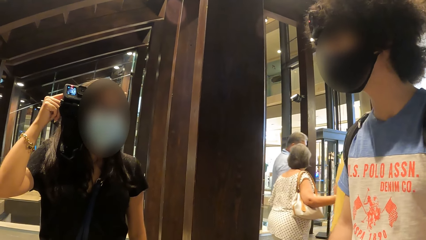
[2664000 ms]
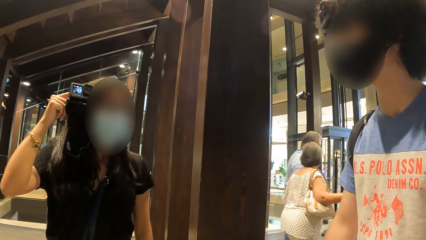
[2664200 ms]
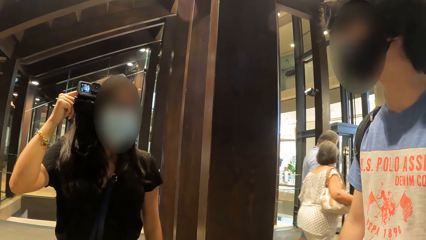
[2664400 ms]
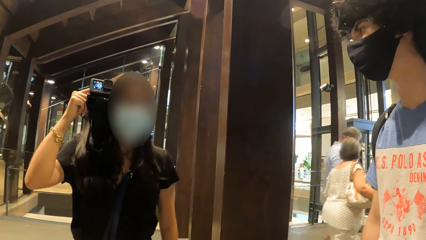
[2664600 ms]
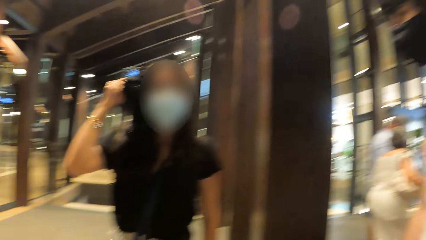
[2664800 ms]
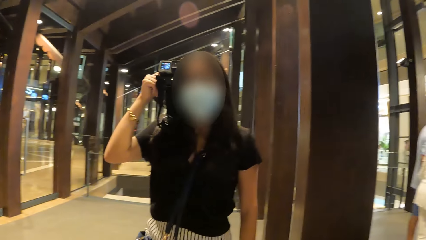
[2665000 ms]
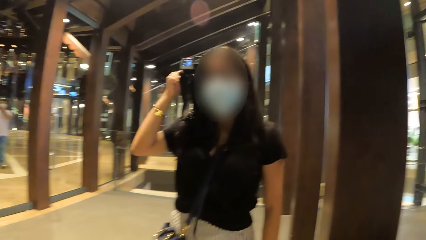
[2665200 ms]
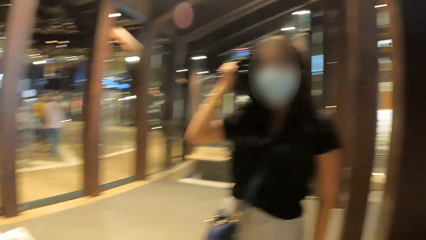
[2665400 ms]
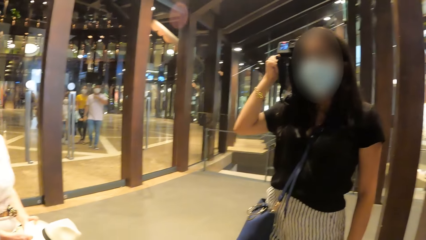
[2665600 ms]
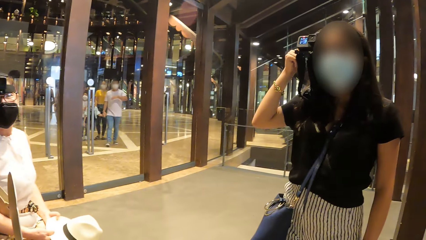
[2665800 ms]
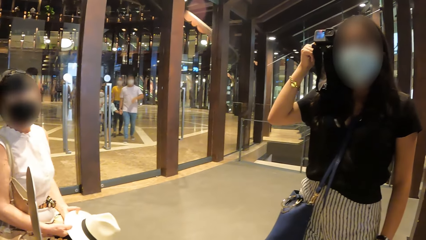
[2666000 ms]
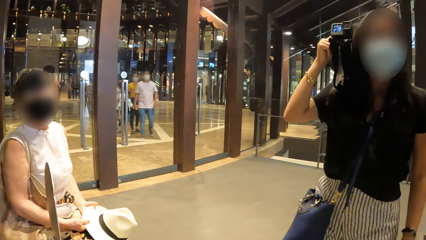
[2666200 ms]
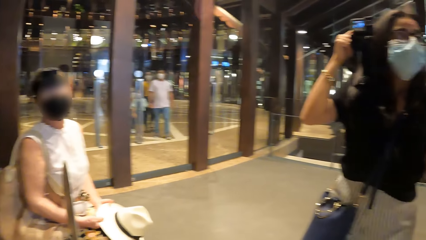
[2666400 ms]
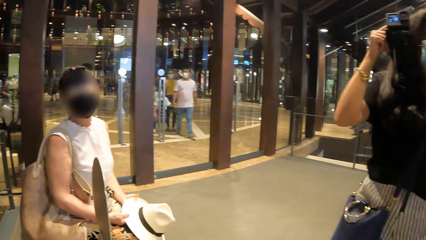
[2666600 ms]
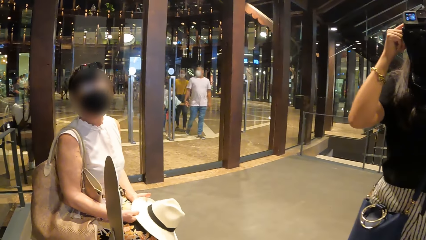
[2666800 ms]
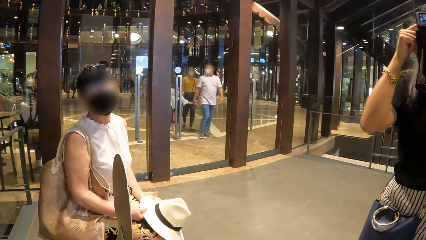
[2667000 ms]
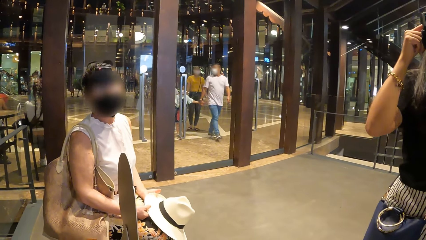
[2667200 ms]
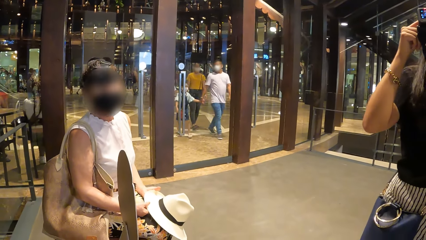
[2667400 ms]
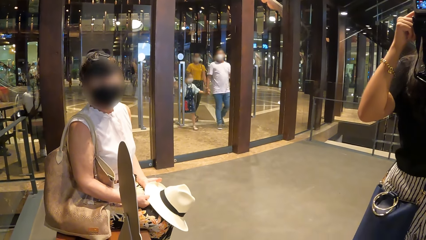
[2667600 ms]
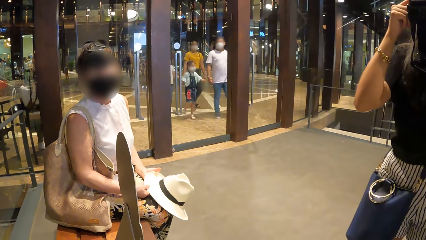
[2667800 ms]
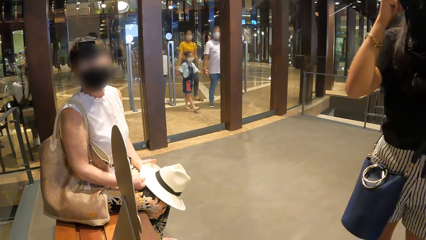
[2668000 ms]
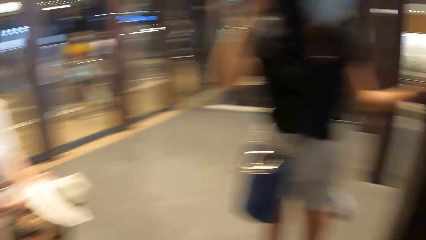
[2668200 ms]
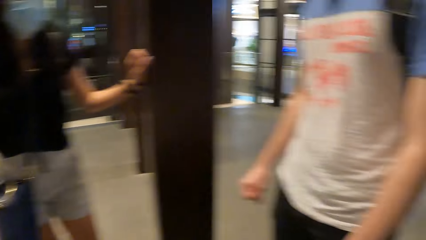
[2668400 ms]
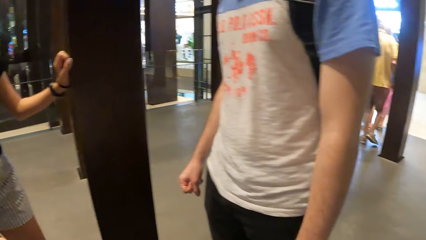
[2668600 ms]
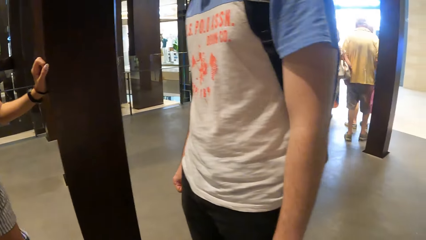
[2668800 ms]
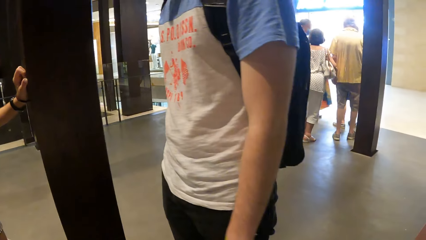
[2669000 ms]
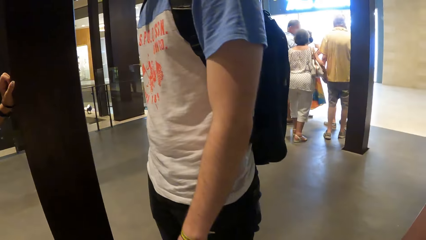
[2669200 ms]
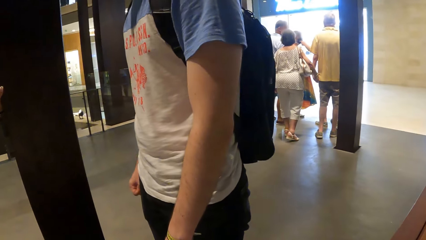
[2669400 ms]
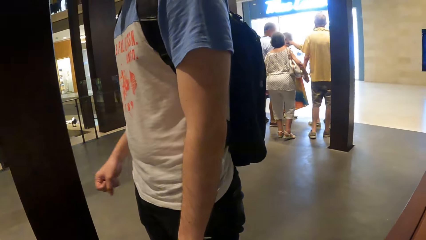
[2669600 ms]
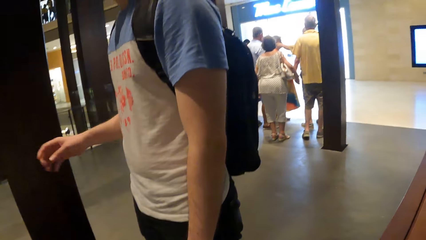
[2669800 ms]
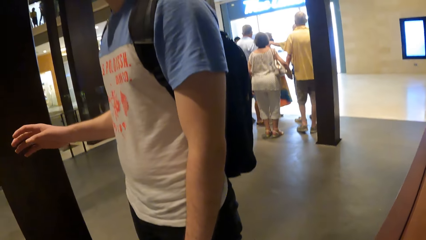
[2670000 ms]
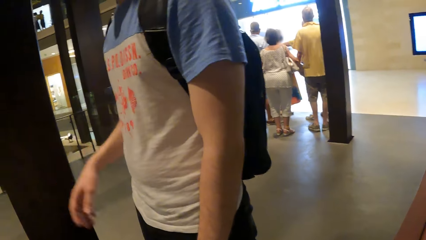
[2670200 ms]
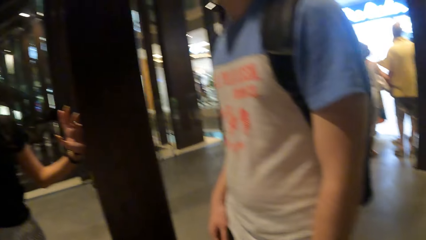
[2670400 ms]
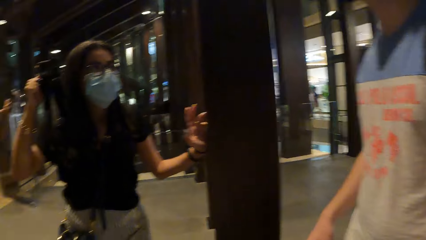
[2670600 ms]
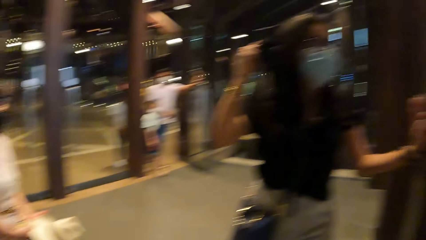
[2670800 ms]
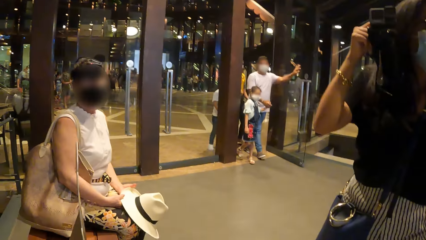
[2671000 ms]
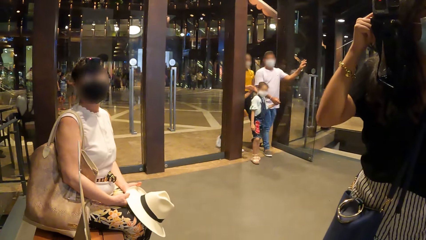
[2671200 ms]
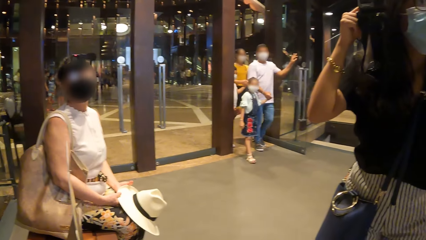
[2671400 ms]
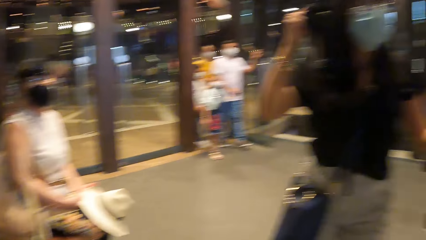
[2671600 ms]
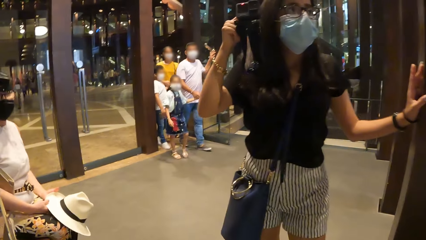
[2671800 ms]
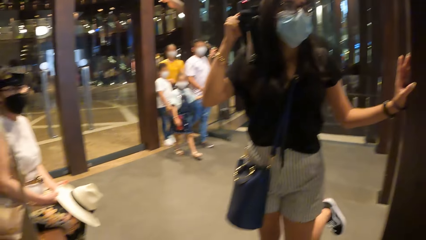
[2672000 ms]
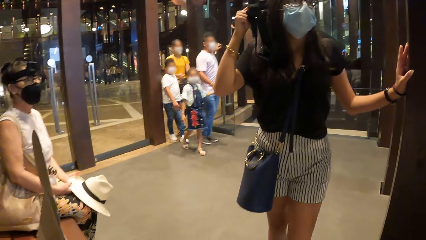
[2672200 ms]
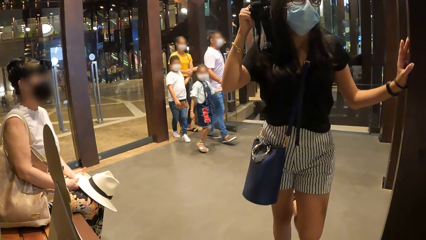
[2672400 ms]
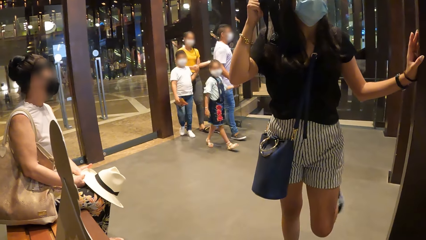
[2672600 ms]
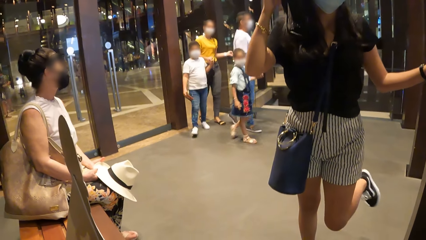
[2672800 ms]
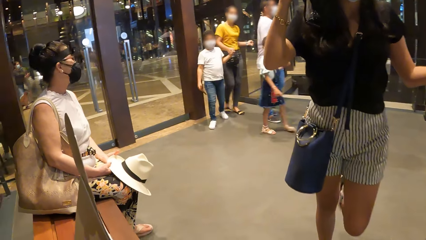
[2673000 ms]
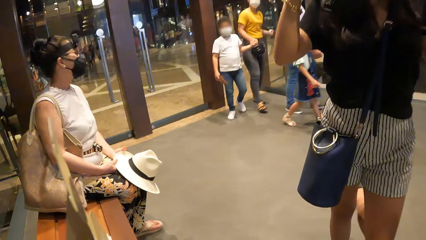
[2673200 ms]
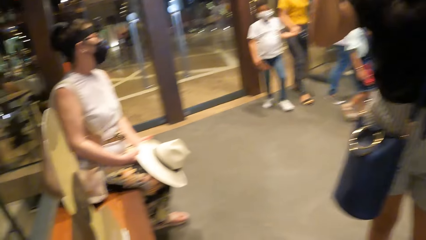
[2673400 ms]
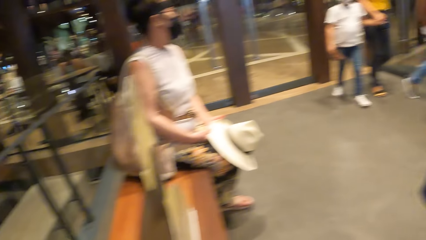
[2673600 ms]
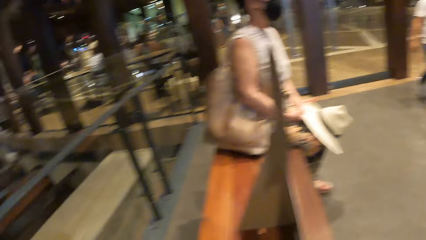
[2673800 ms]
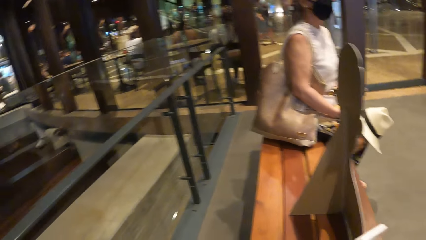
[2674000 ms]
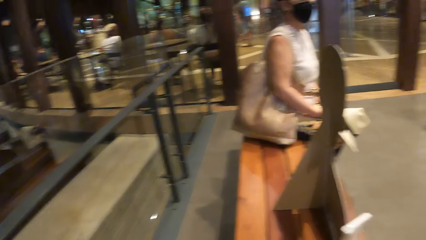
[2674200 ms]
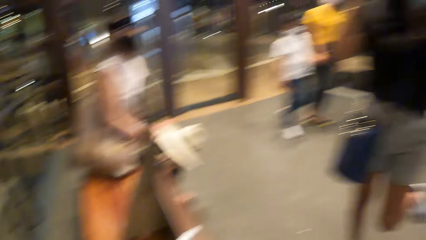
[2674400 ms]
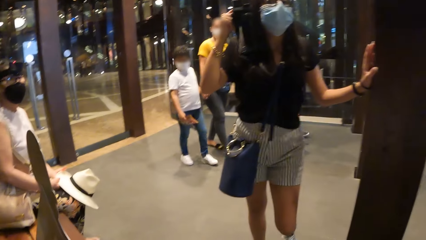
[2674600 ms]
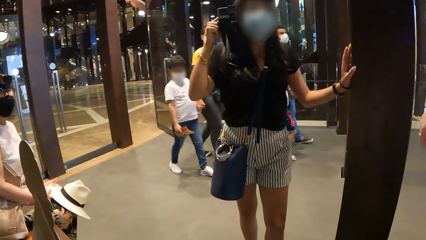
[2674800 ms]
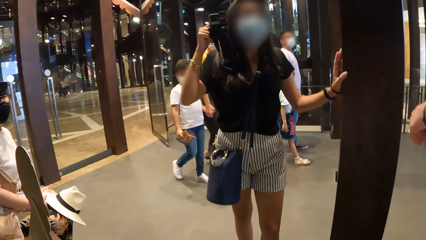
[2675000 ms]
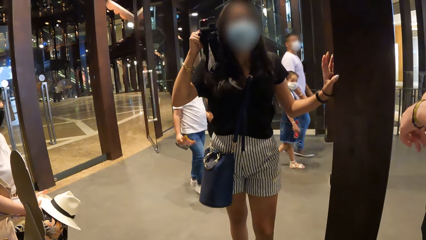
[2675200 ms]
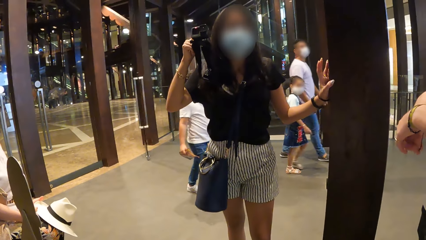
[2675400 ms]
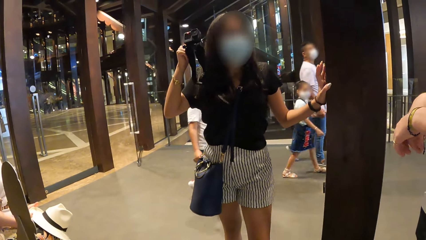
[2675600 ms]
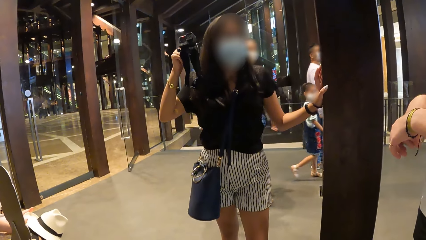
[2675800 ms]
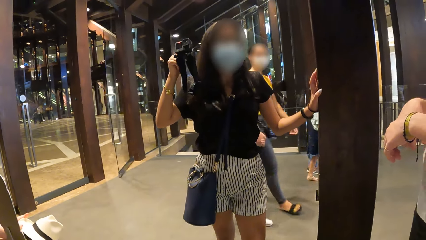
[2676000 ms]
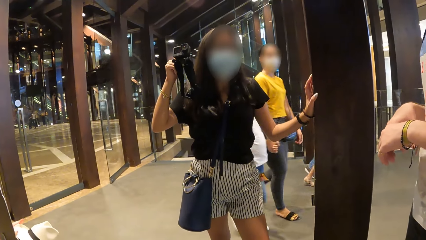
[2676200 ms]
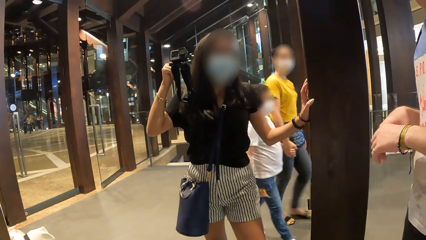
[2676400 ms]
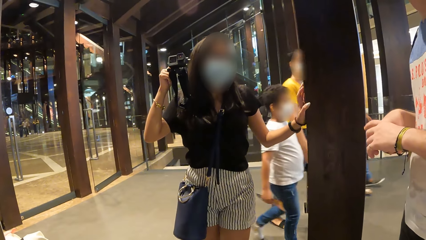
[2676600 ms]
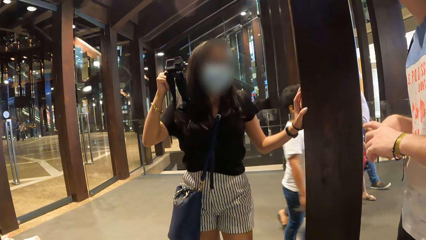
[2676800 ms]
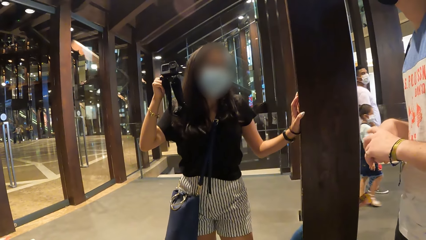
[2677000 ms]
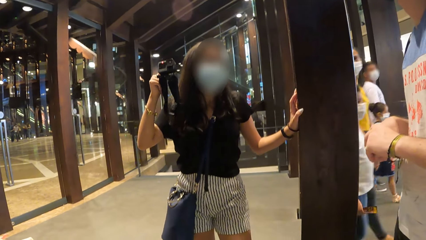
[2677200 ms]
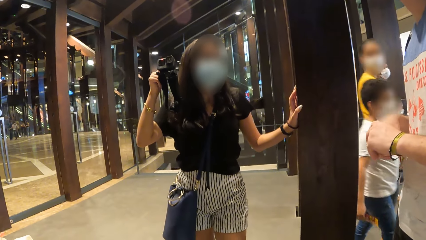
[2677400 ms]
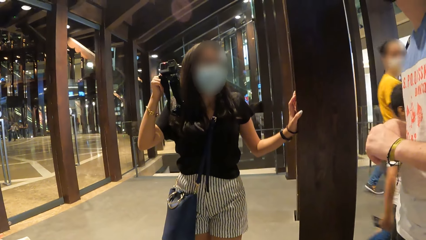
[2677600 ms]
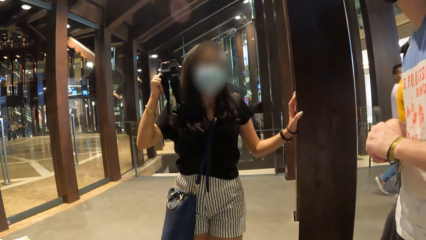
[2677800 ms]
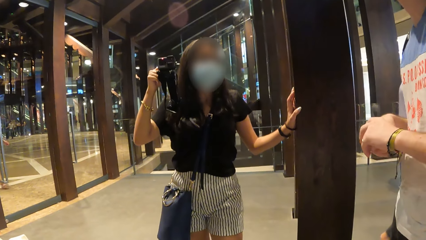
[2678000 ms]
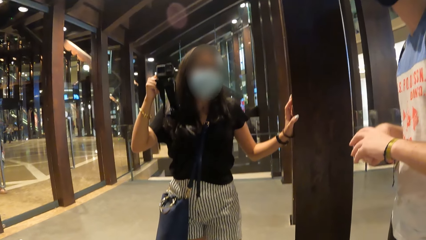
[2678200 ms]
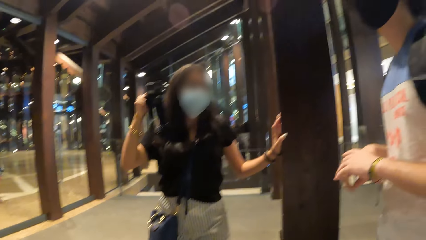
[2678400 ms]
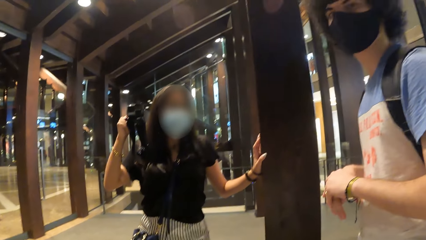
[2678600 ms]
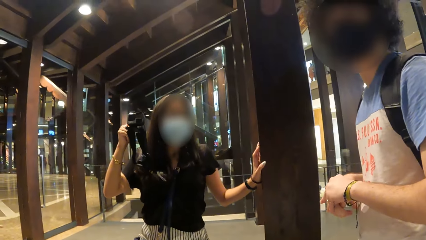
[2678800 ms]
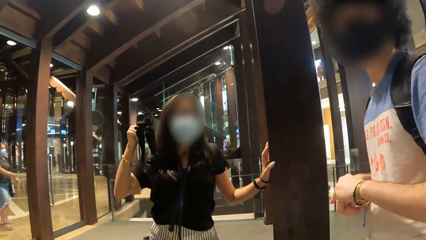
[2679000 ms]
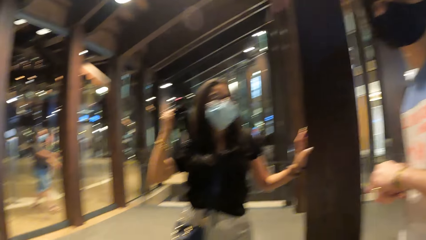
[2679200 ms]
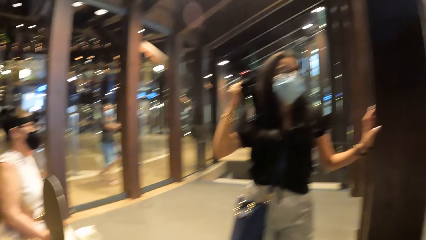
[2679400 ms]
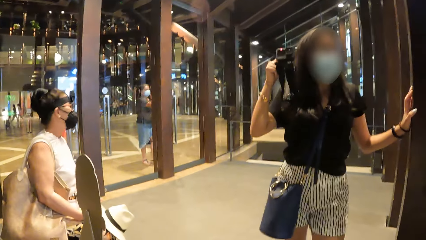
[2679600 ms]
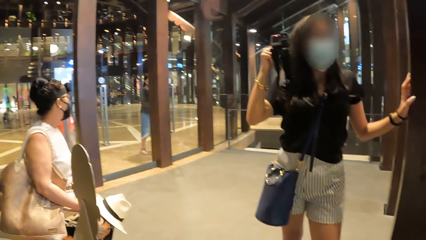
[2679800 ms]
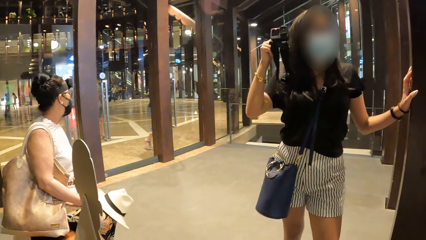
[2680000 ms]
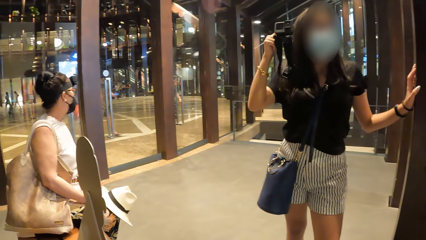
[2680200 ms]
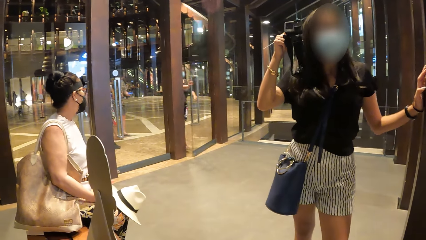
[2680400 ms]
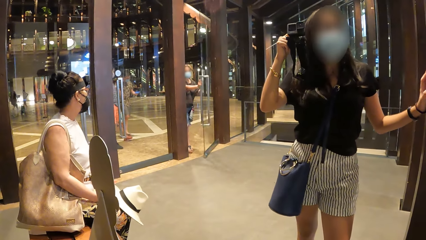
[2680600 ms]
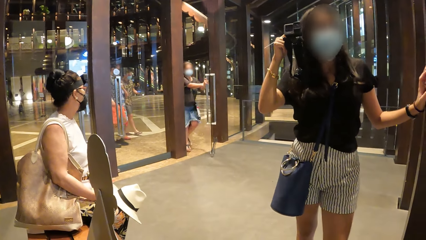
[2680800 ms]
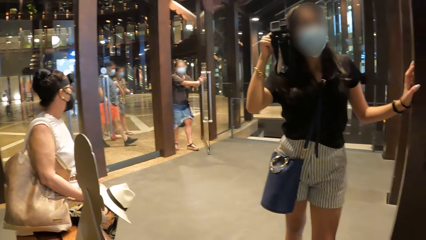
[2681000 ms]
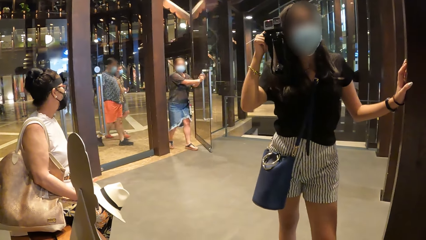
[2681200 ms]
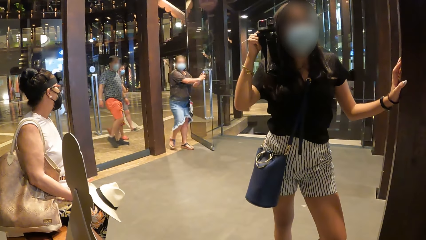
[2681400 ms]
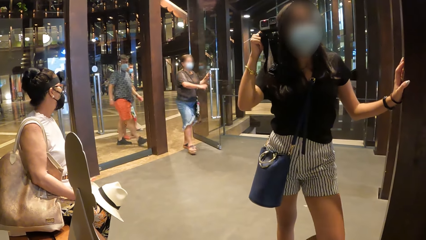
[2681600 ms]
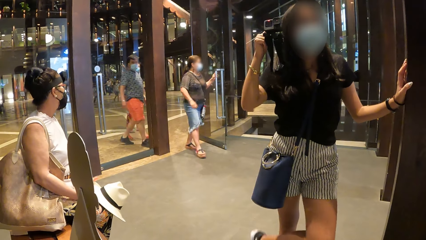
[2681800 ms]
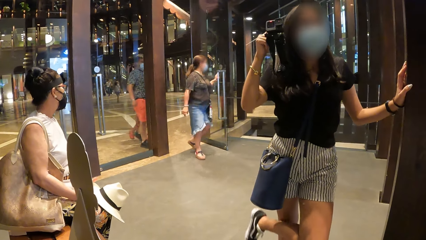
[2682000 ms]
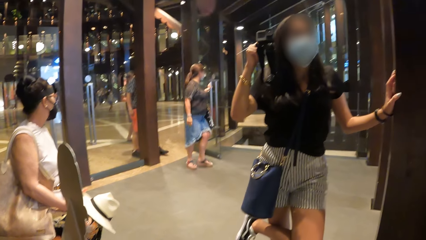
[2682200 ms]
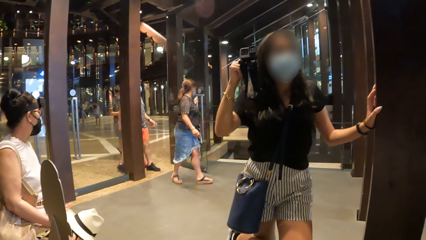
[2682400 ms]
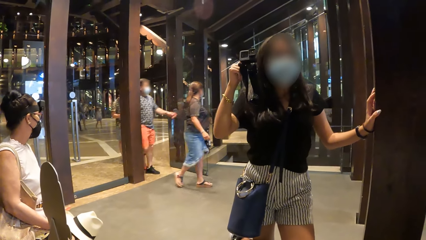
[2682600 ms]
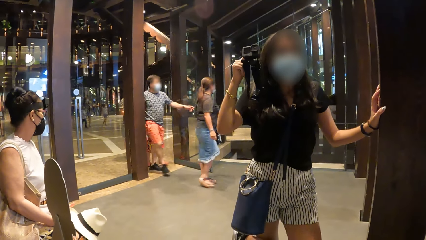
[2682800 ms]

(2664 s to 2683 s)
The camera wearer looks around. They interact with the other woman. They look around. They interact with the first woman. They look around.
